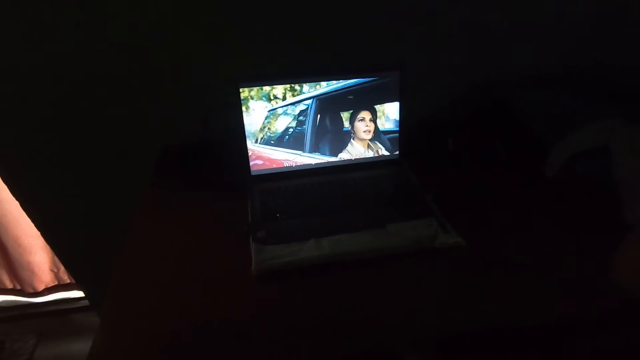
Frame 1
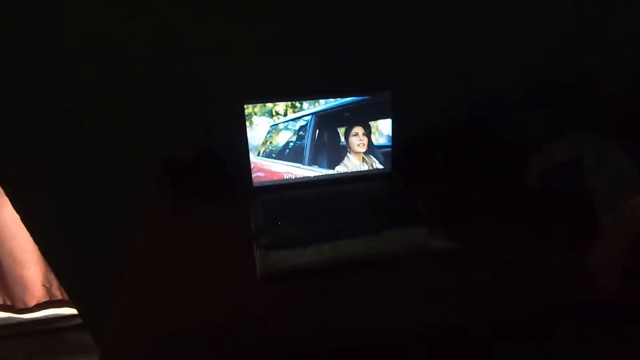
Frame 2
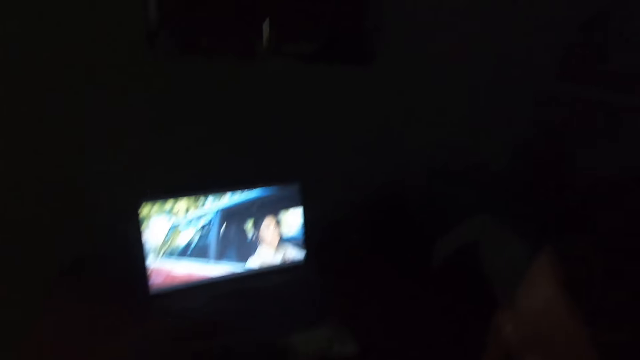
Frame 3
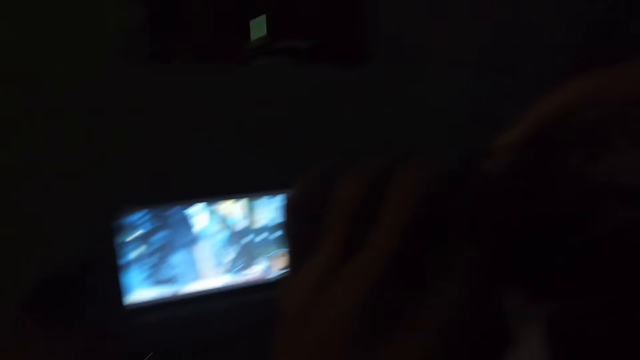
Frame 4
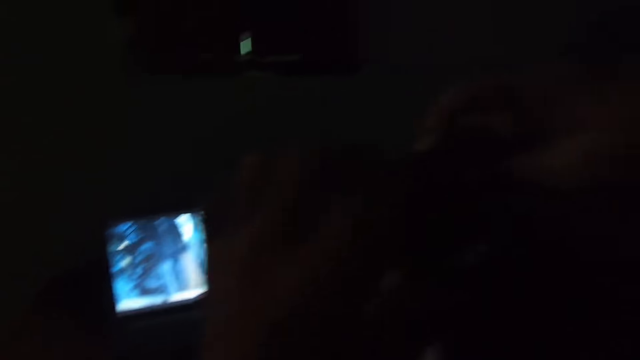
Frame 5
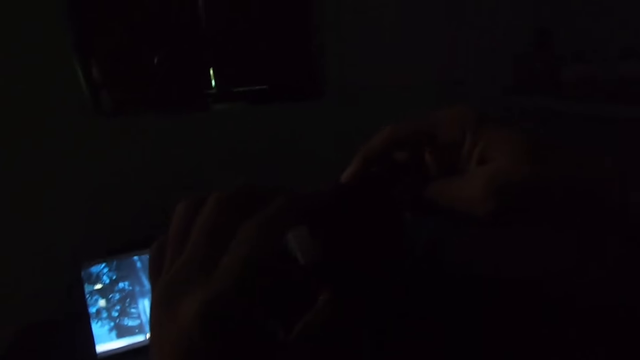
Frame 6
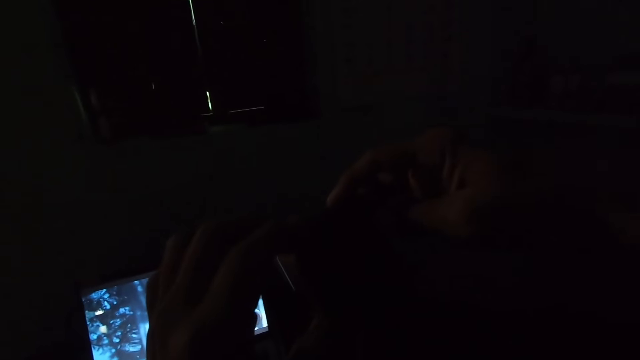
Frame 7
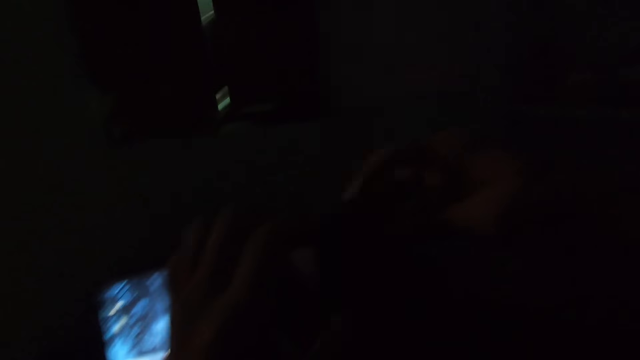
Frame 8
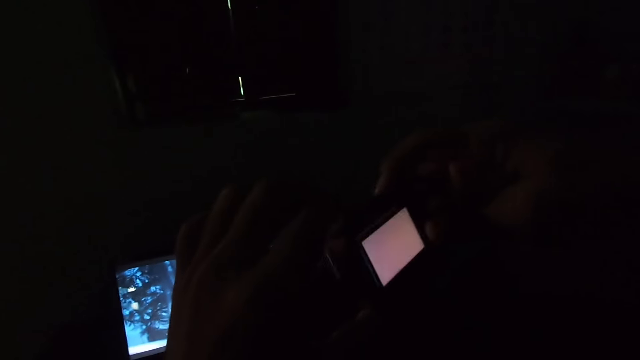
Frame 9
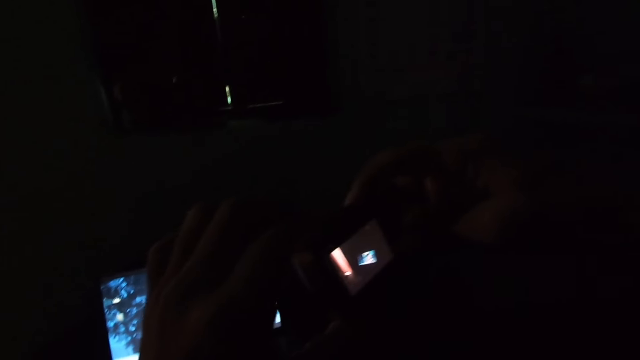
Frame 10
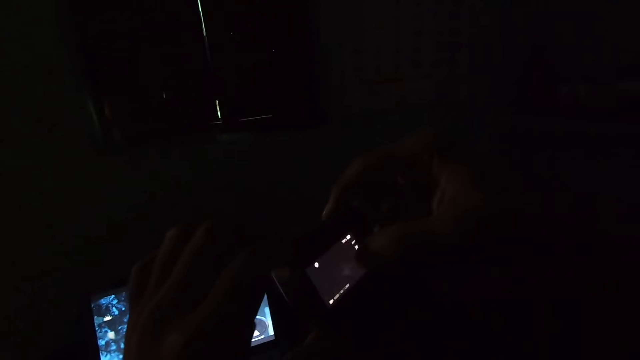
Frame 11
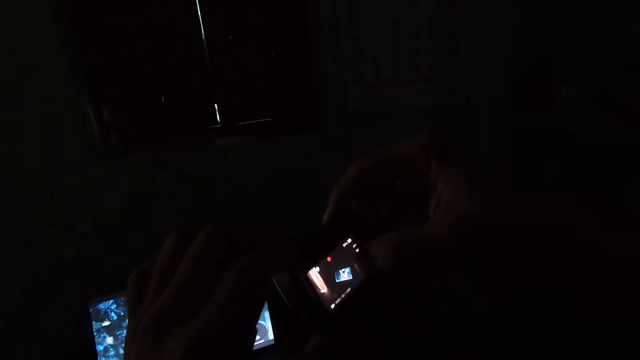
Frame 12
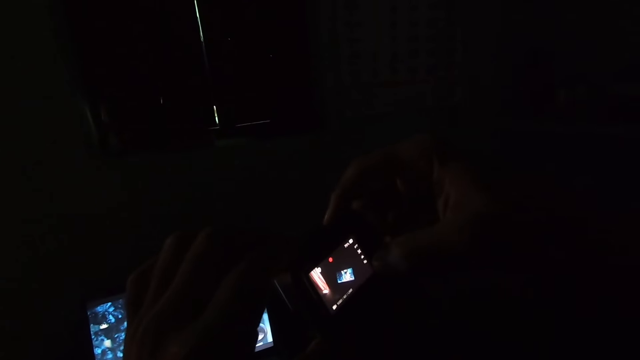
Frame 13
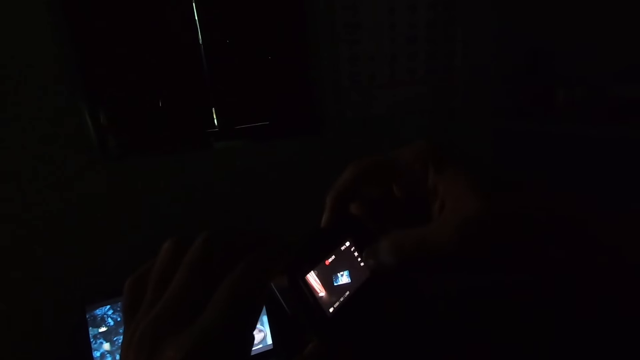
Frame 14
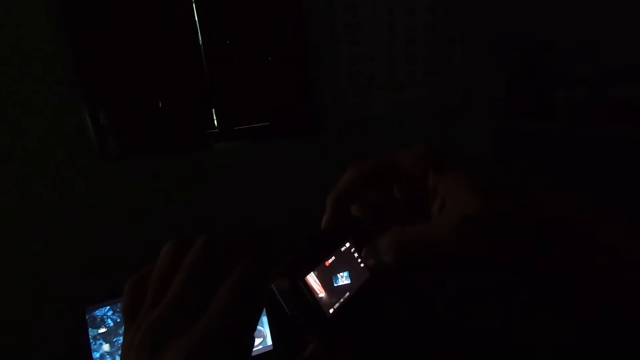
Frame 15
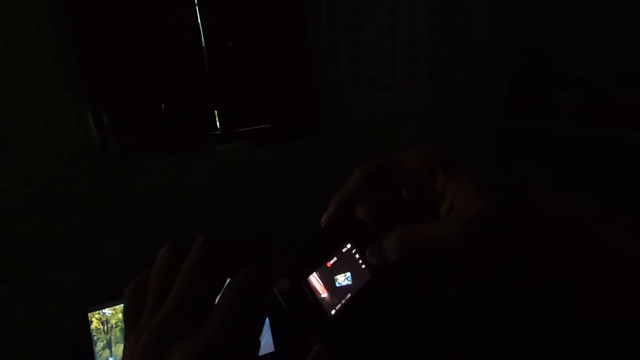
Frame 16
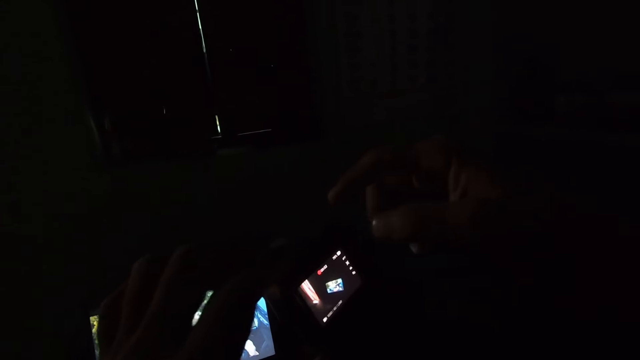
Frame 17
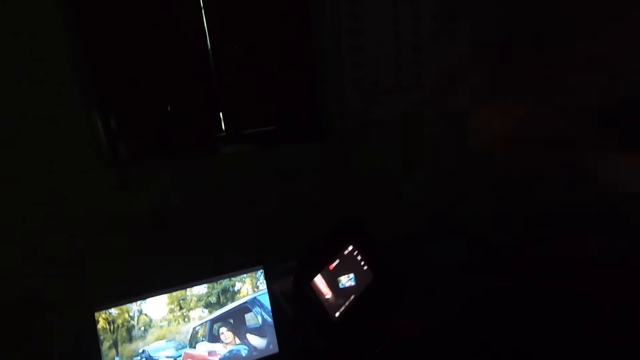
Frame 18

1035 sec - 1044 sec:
The camera wearer operates the camera on his head. He presses the camera on a man's head.

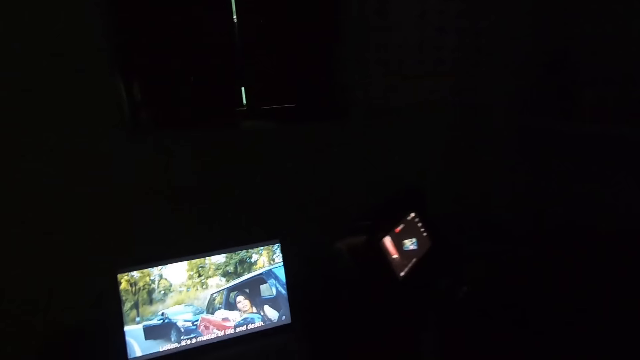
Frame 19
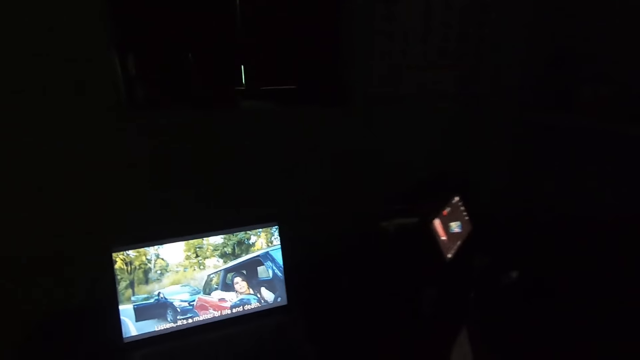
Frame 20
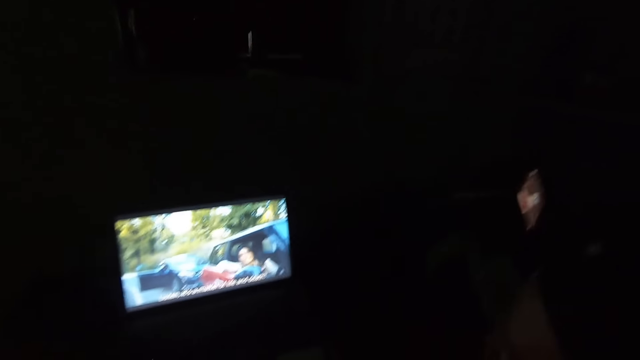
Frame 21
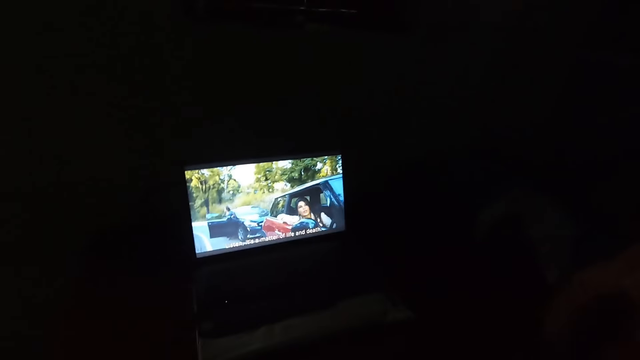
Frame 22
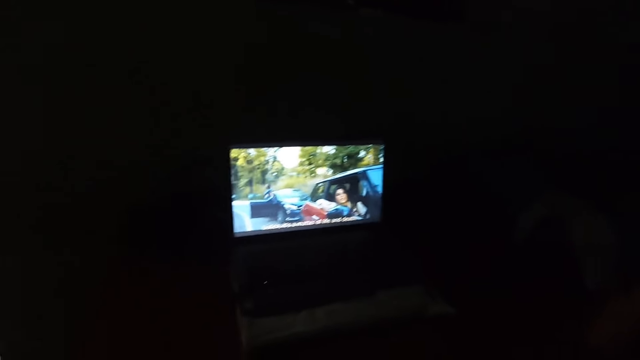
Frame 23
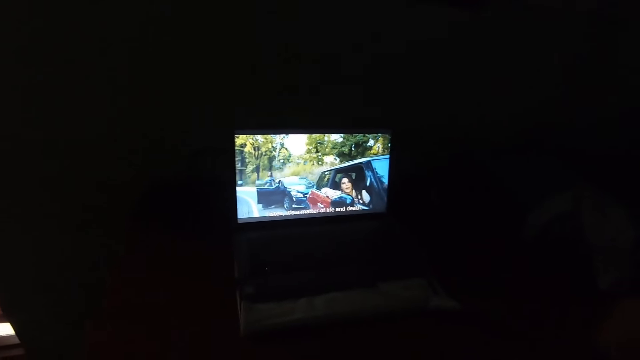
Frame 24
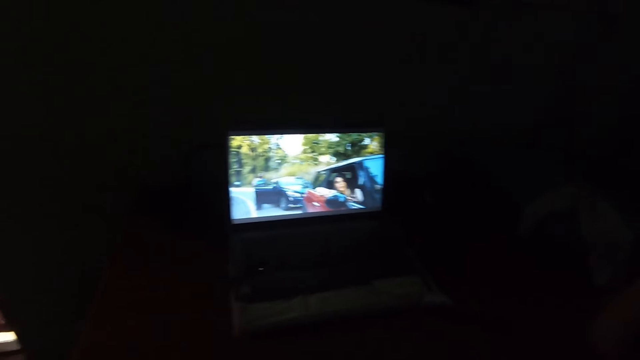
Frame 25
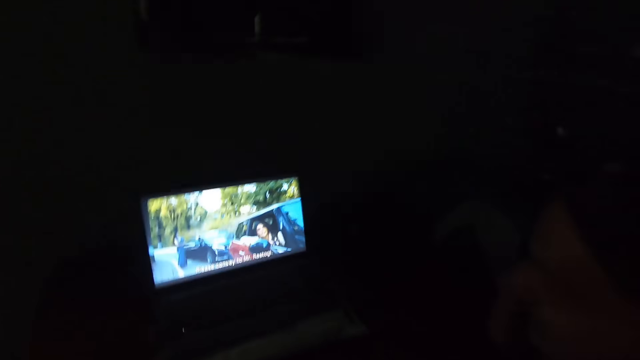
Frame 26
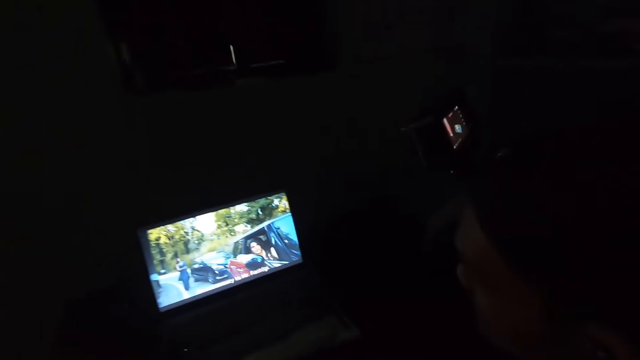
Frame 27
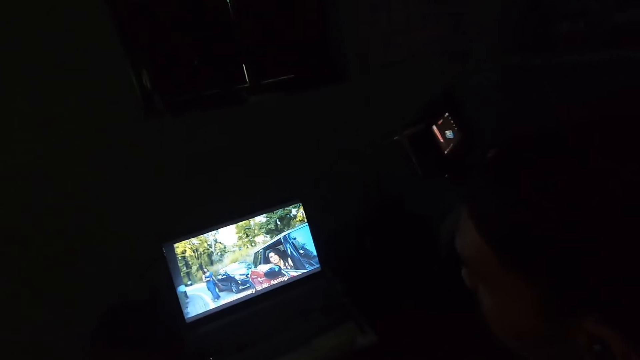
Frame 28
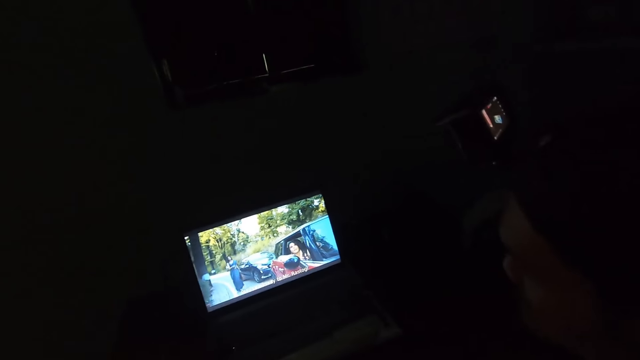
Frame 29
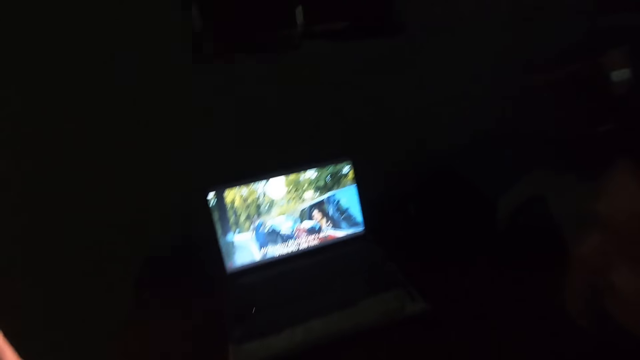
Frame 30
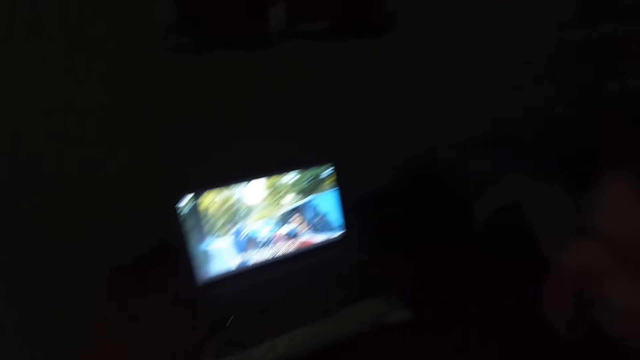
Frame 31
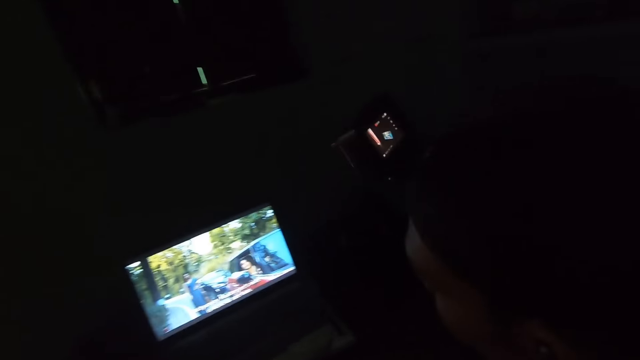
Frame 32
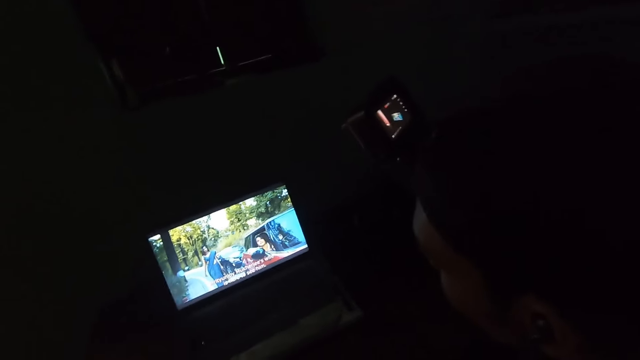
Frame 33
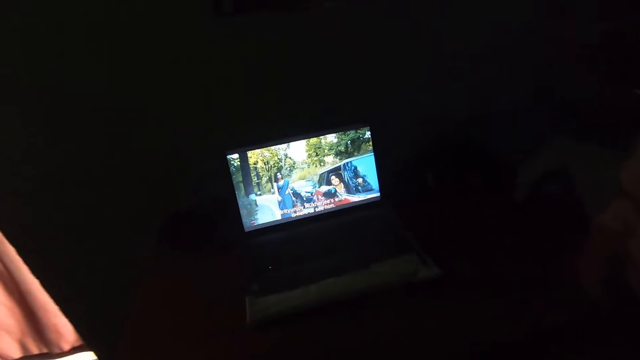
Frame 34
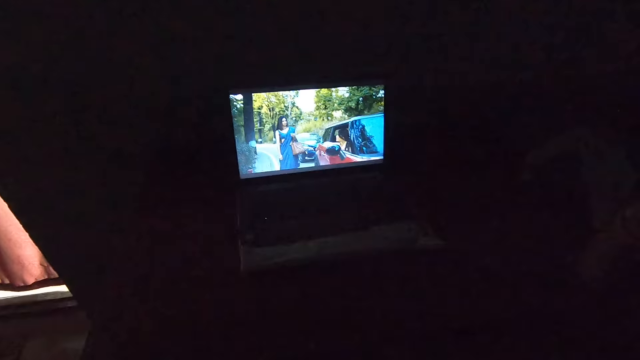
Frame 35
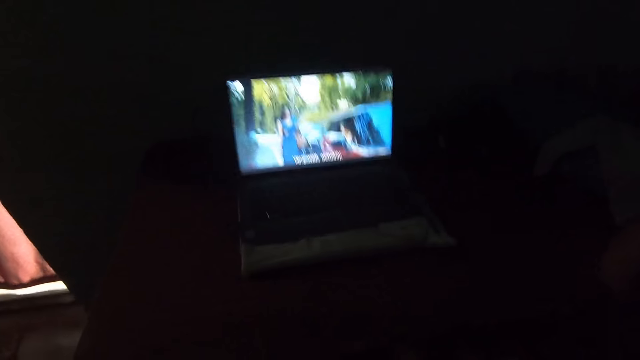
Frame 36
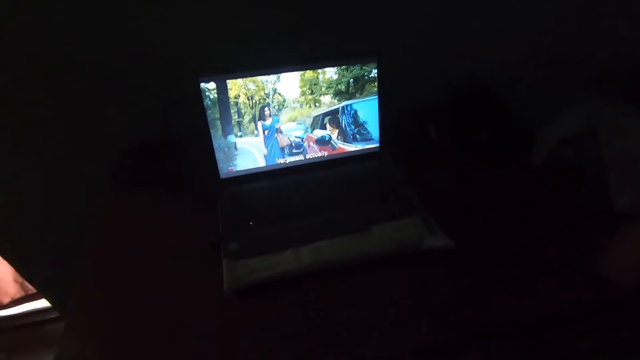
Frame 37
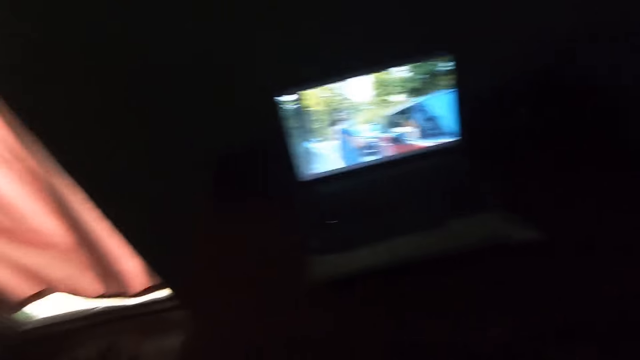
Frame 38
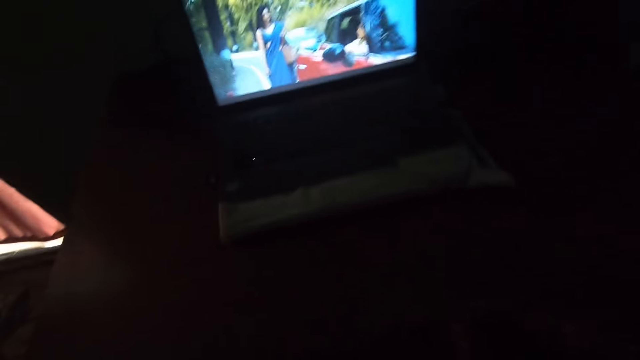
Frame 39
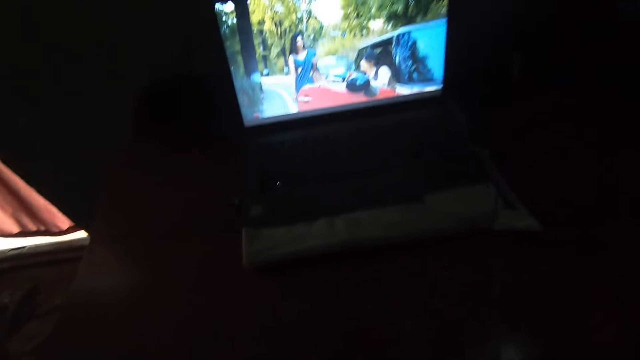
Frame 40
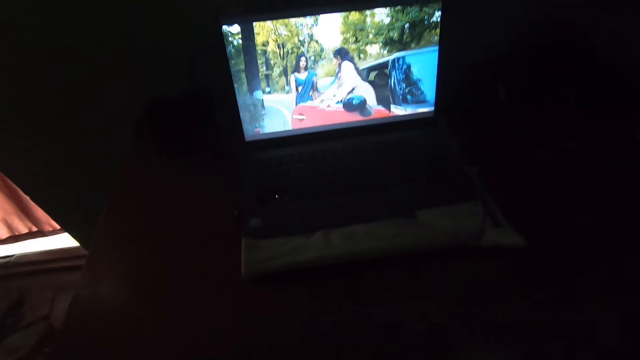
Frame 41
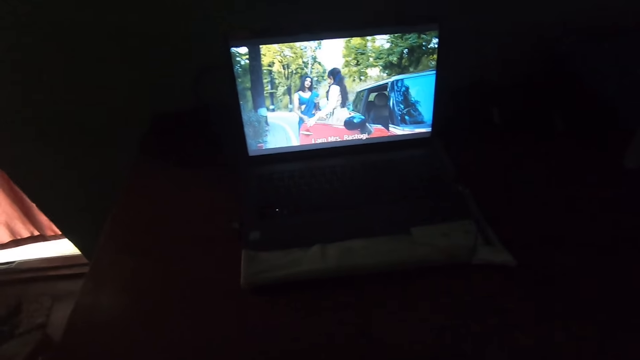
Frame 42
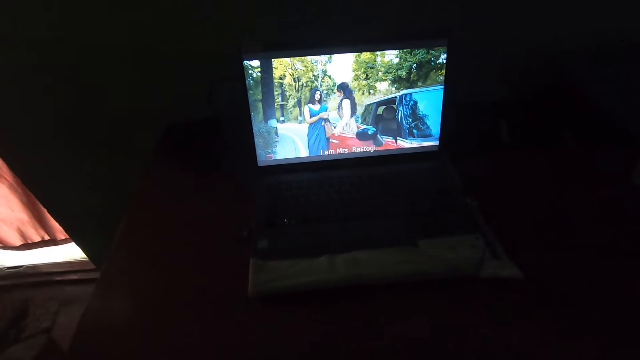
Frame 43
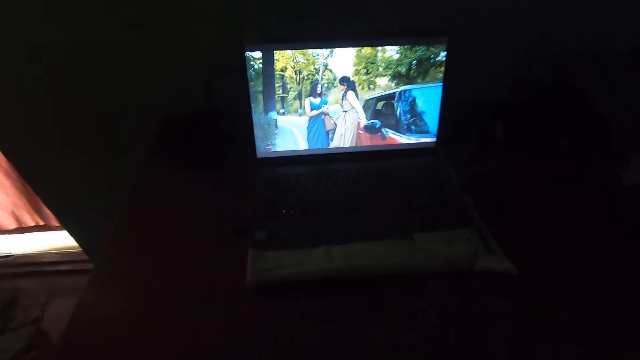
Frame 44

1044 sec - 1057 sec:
A man talks to the camera wearer. The camera wearer continues watching the television in the living room.
